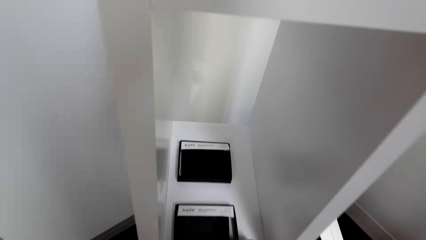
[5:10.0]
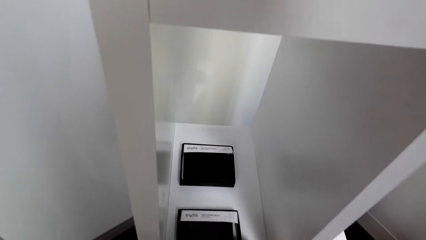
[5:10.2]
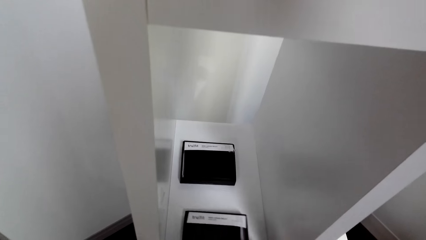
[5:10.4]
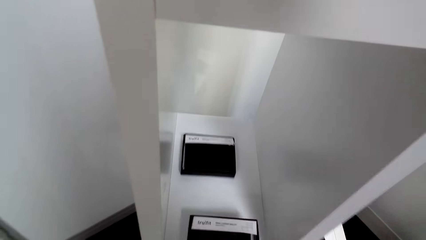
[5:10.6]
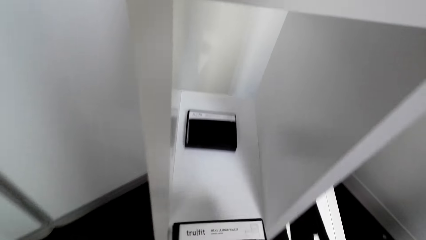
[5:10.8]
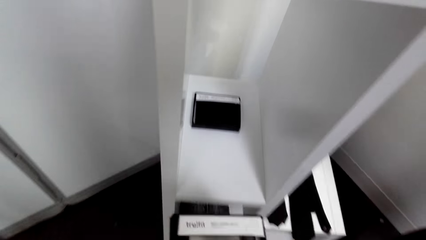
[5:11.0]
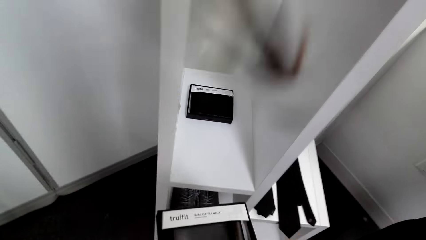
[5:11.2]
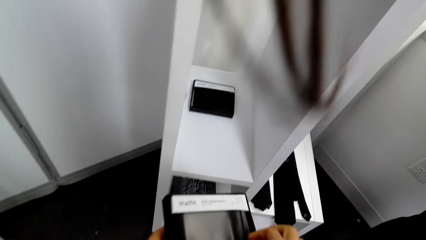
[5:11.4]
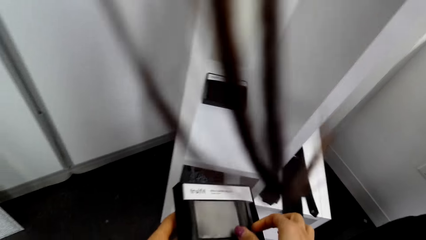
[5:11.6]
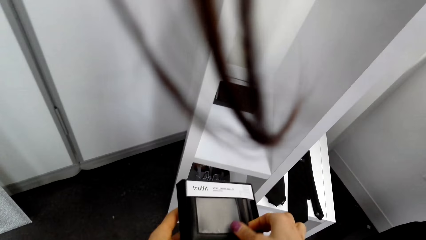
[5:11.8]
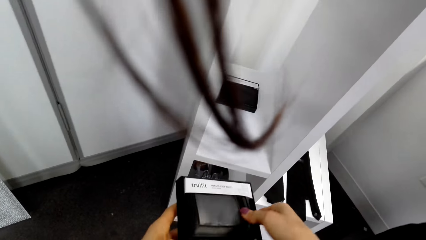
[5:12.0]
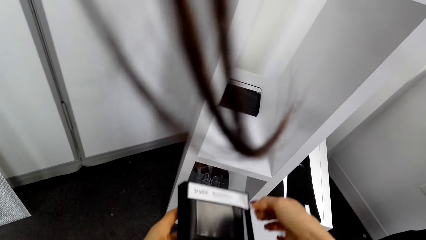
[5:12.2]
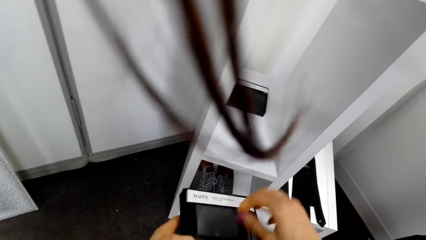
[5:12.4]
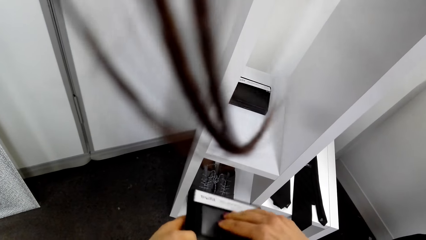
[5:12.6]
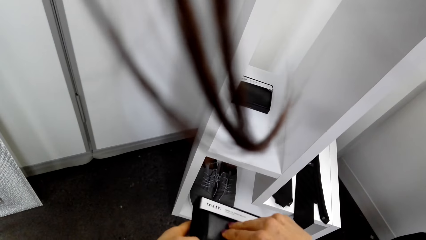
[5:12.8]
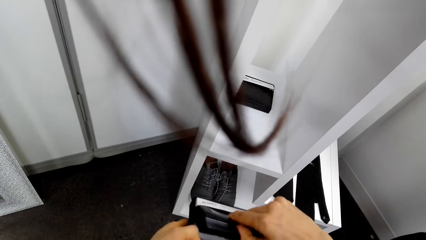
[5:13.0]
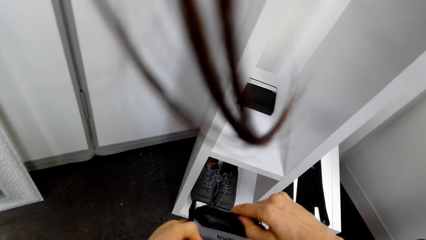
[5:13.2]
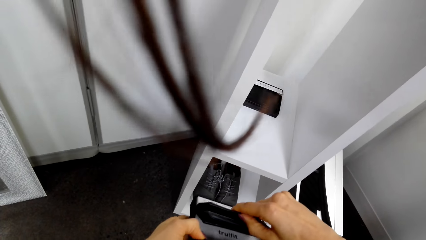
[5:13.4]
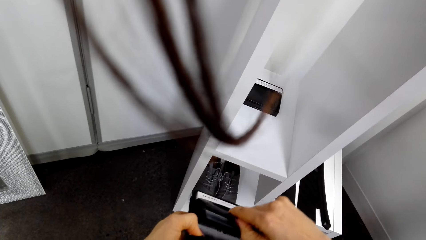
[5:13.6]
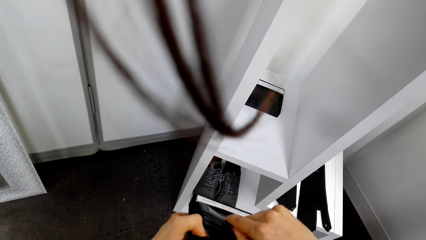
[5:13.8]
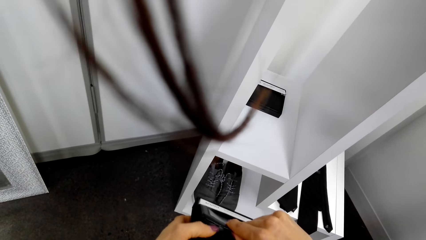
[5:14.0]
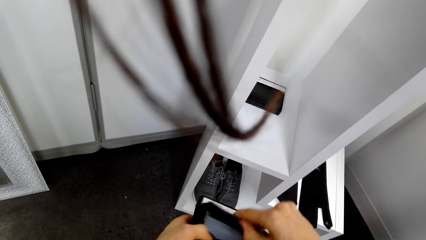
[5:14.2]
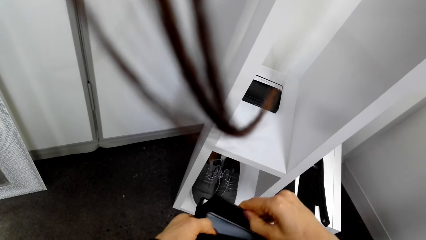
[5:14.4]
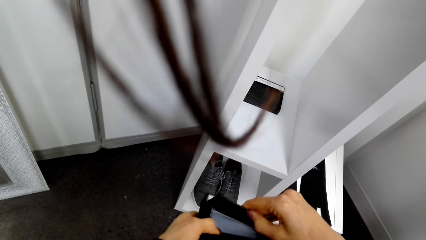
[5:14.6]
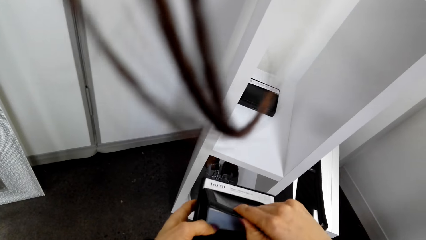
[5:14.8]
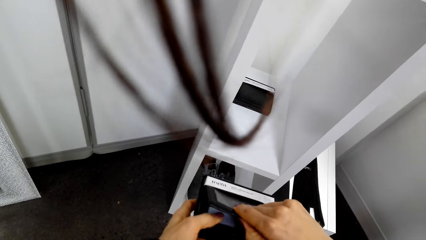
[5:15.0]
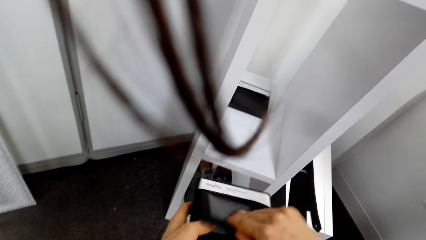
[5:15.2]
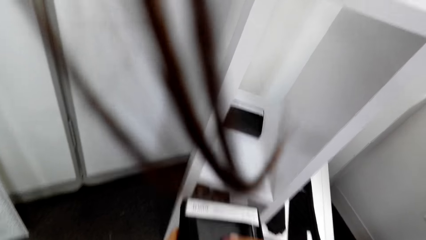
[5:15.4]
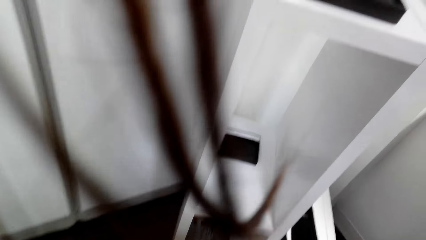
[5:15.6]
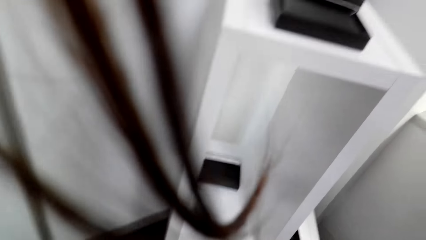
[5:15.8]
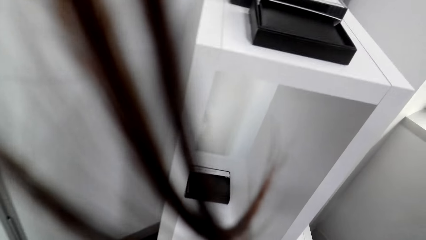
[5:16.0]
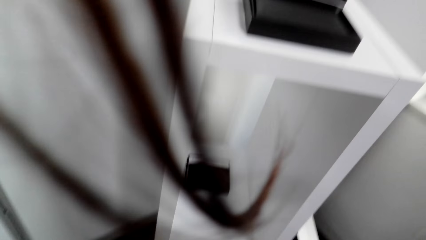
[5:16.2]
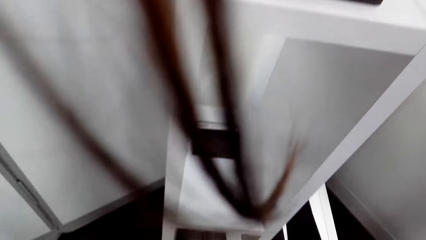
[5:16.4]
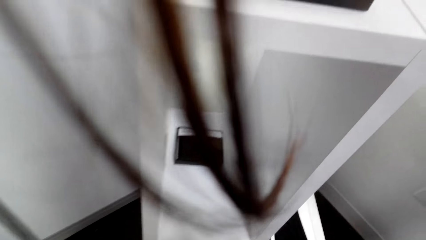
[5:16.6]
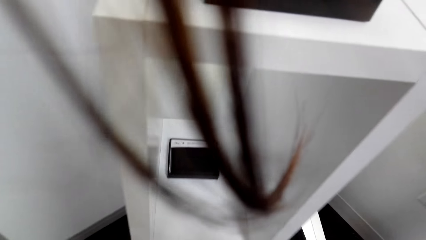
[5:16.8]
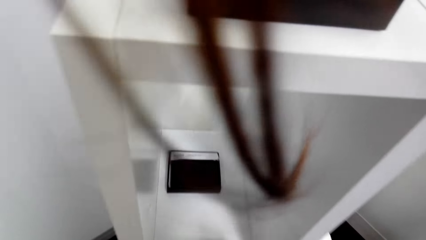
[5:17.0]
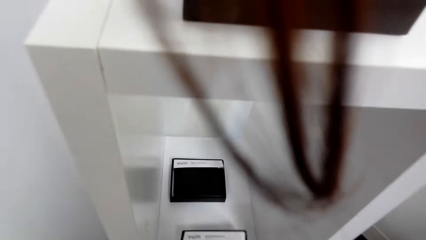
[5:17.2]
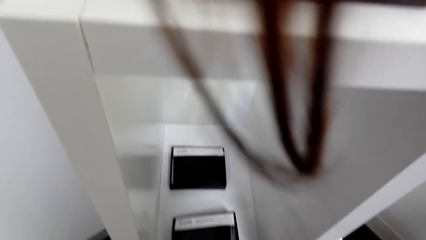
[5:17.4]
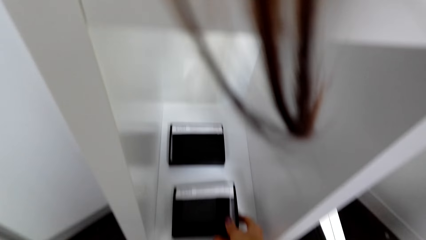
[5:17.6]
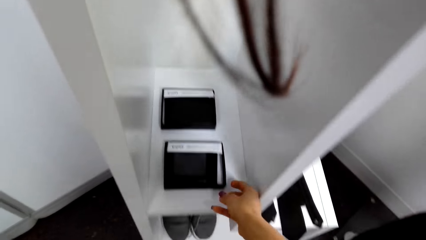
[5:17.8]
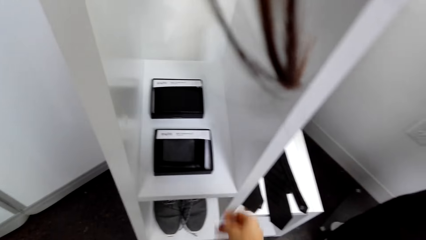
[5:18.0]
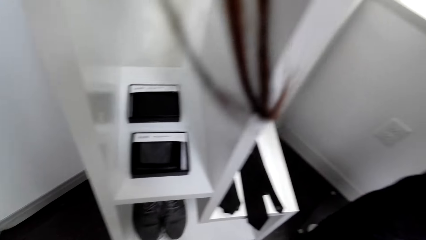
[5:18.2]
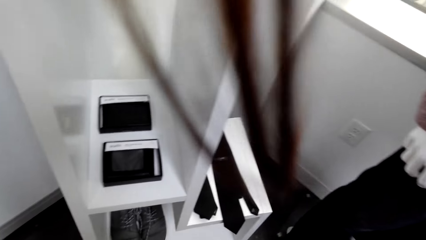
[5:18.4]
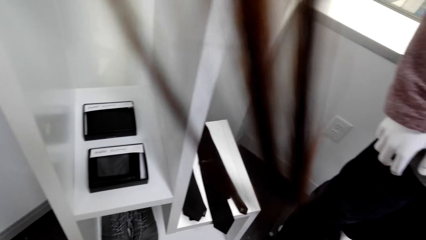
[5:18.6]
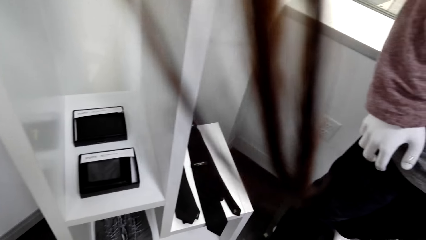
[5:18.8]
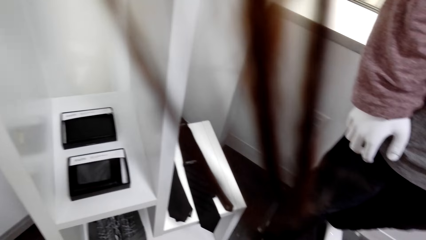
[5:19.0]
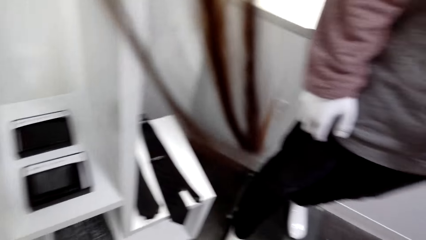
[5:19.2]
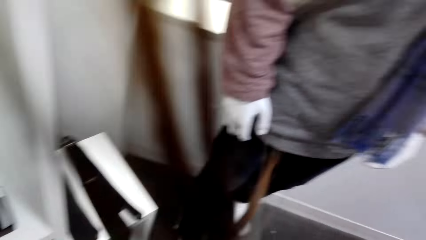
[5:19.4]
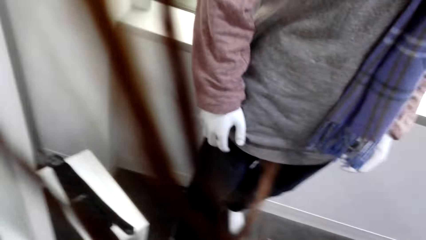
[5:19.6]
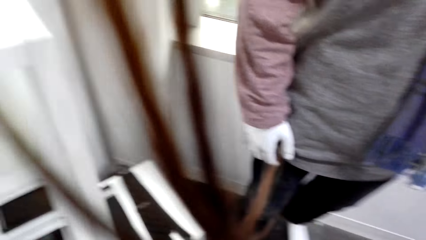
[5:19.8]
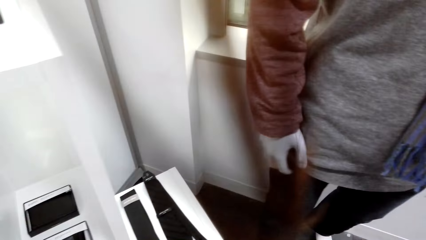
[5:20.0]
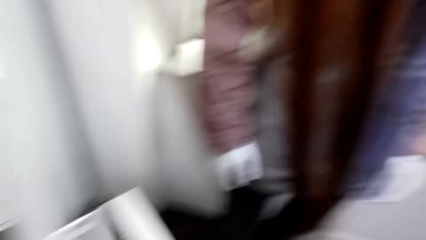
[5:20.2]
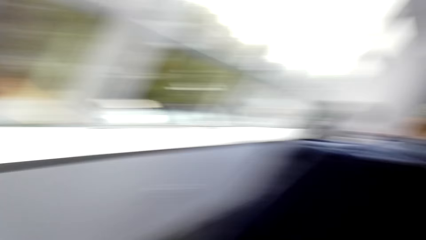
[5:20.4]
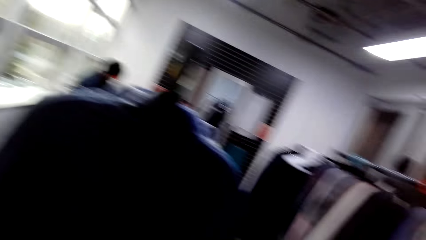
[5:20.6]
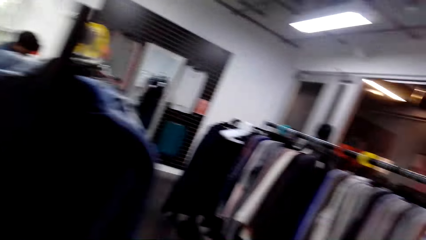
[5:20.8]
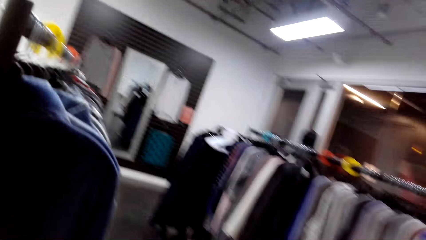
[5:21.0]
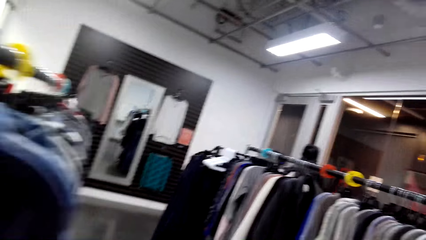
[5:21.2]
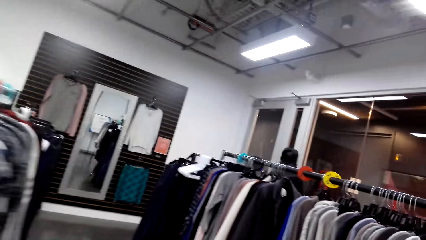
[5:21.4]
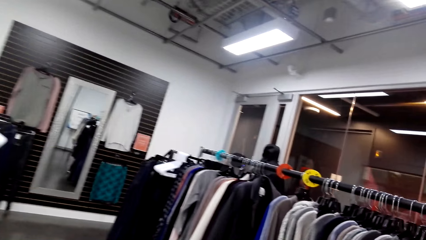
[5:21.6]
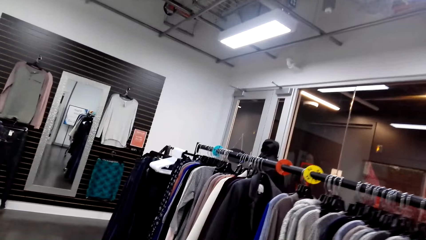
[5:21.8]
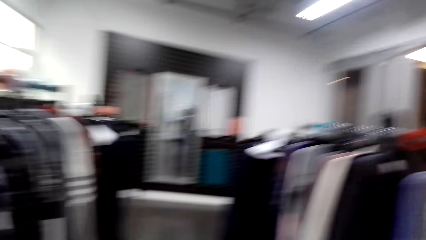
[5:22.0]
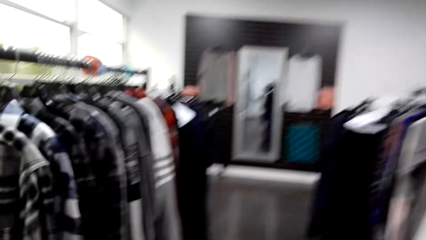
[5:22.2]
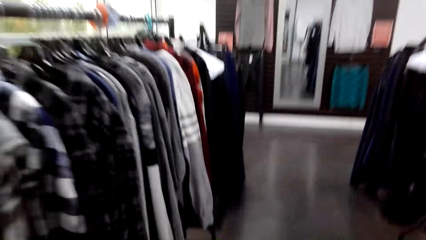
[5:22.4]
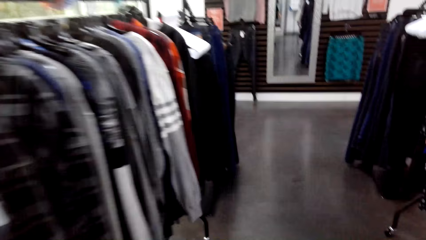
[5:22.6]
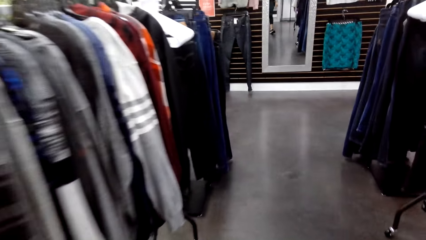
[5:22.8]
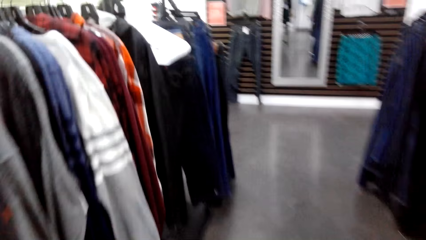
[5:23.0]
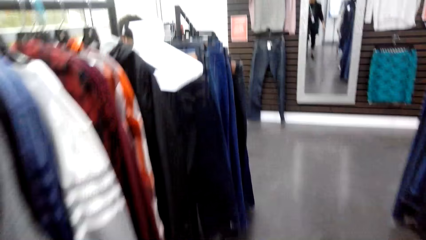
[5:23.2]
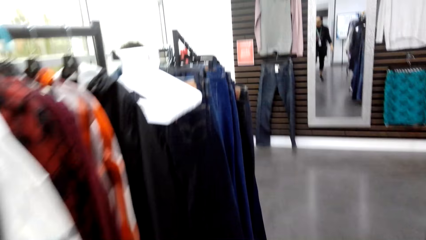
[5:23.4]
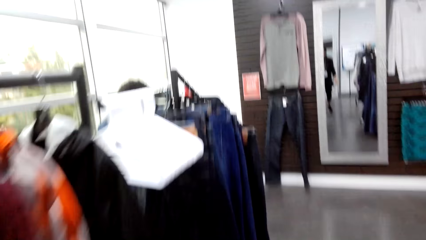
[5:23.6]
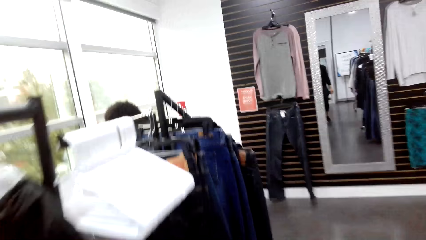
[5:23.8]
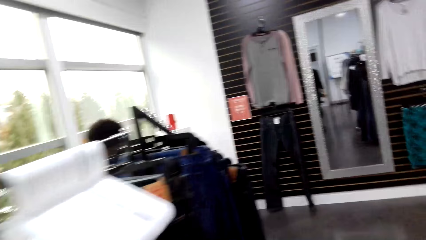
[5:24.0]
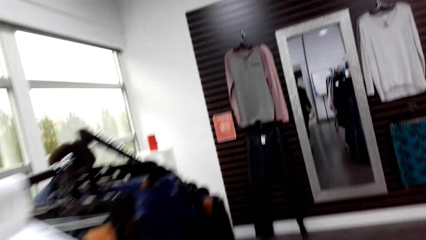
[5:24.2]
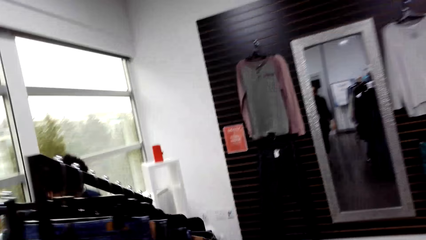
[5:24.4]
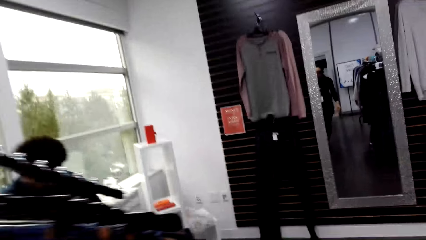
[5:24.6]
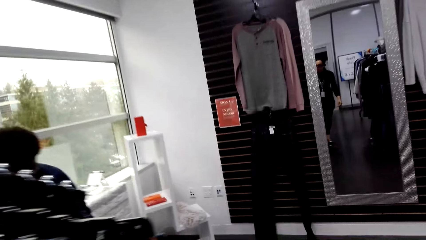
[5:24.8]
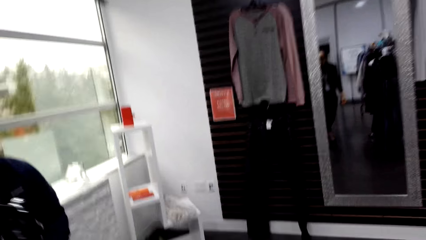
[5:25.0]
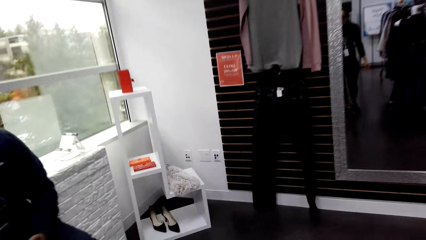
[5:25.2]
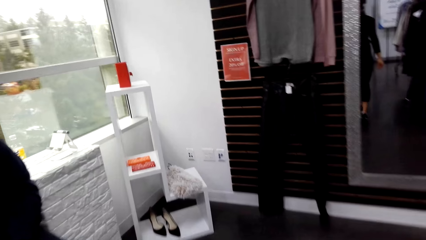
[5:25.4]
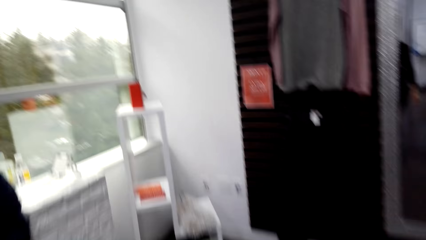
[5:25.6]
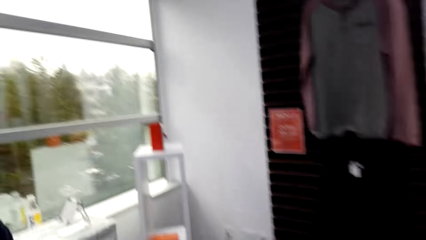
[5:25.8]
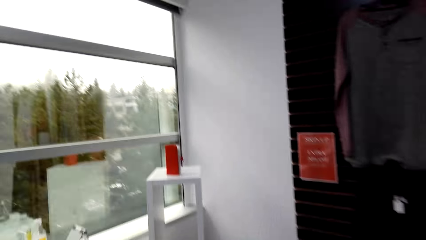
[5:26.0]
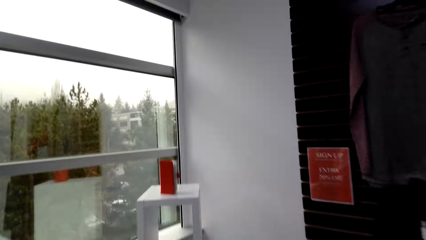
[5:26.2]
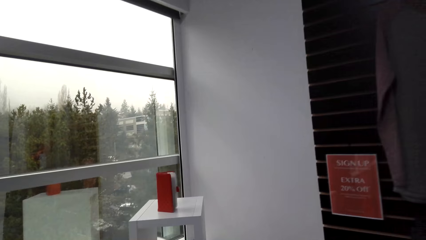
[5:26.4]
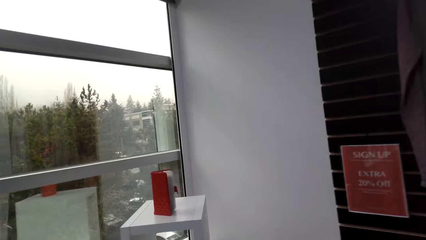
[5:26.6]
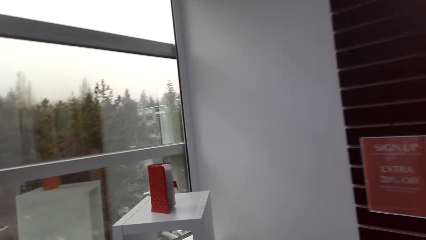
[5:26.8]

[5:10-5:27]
The camera wearer bends down. They pick the wallet box. They open the wallet box on the table. They put down the wallet box in the shelf on the display stand. They walk in the supermarket.
